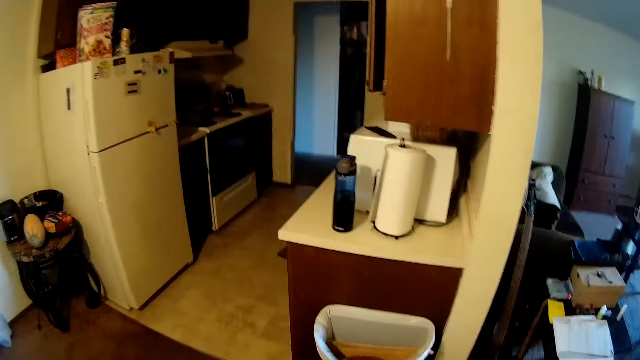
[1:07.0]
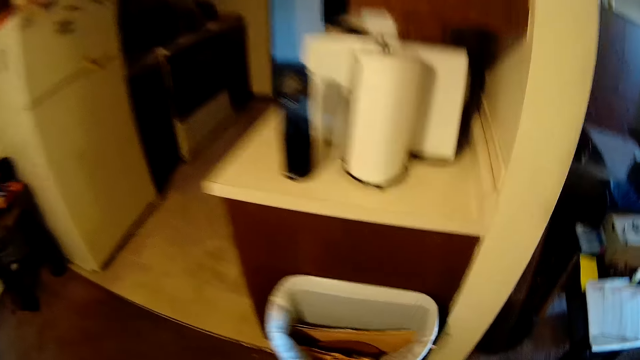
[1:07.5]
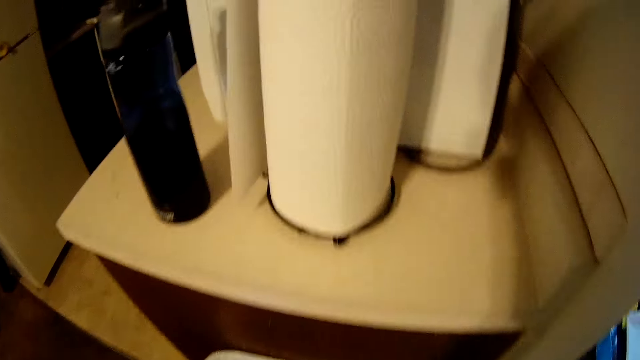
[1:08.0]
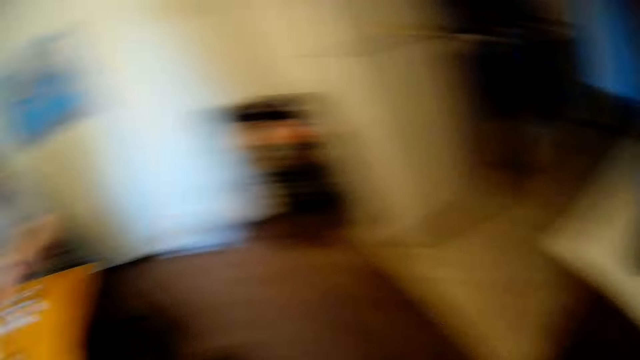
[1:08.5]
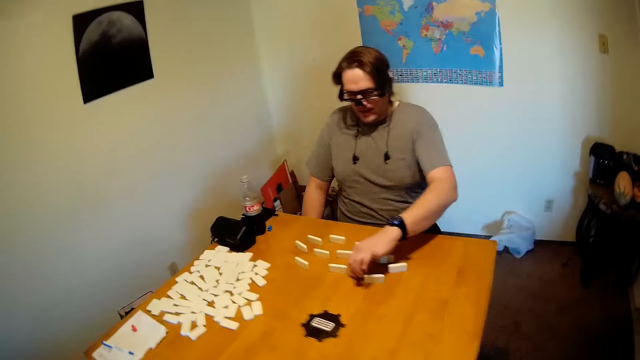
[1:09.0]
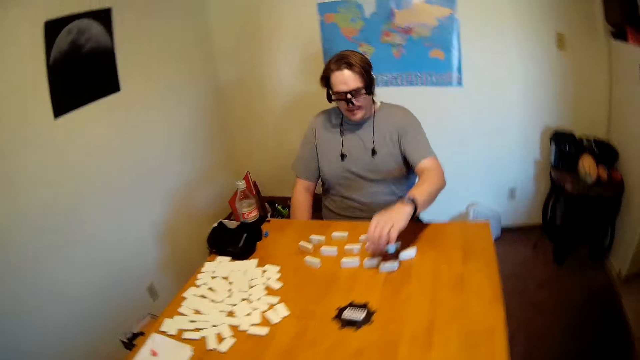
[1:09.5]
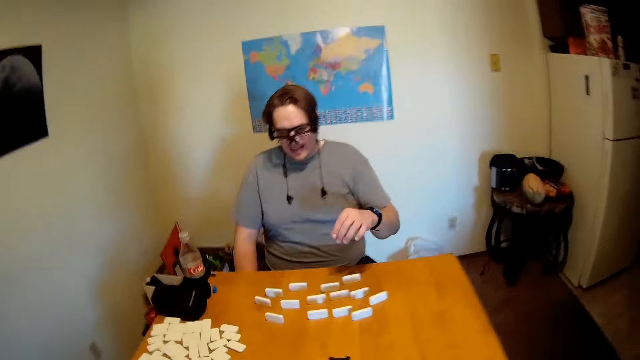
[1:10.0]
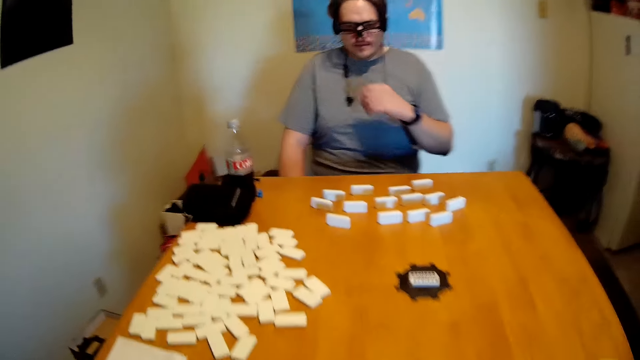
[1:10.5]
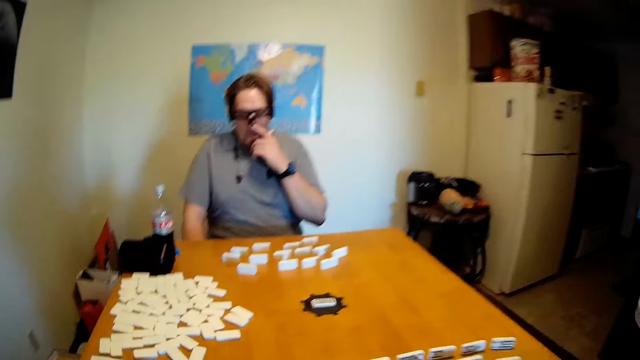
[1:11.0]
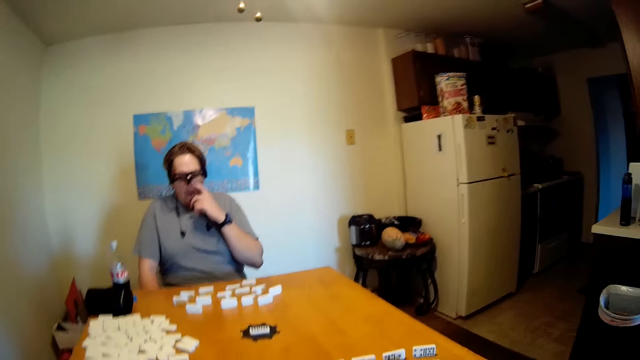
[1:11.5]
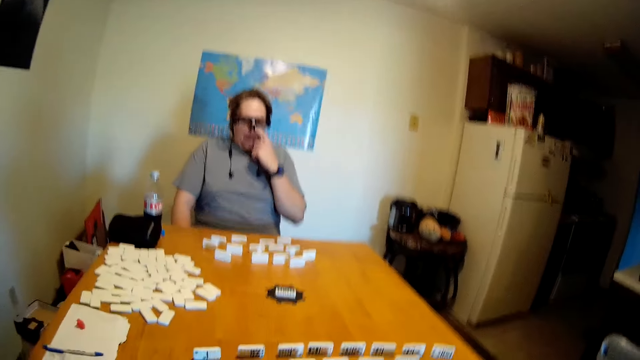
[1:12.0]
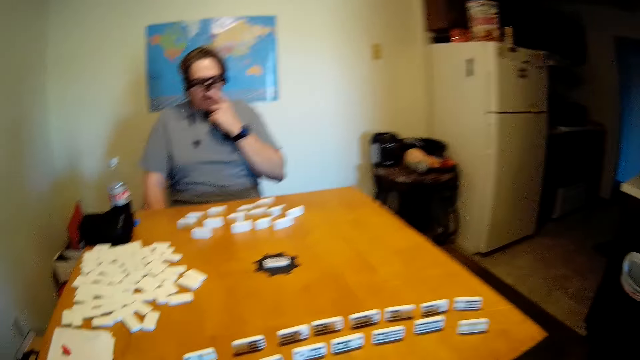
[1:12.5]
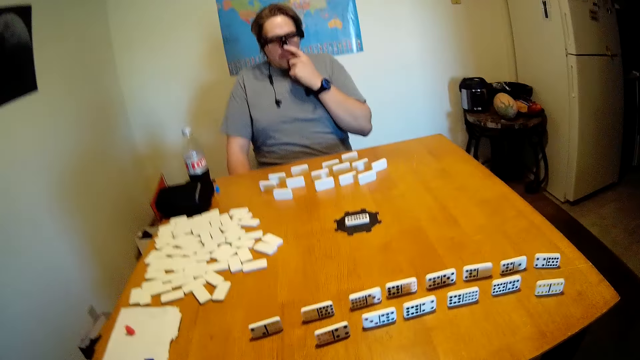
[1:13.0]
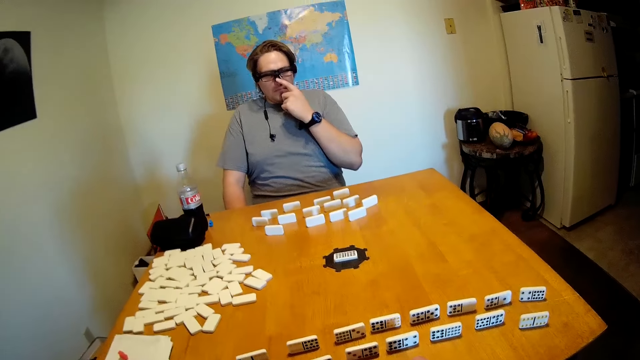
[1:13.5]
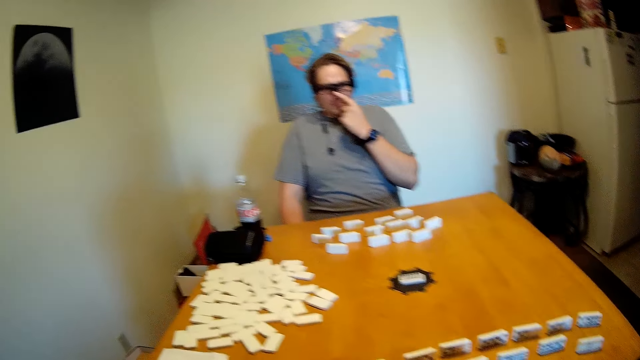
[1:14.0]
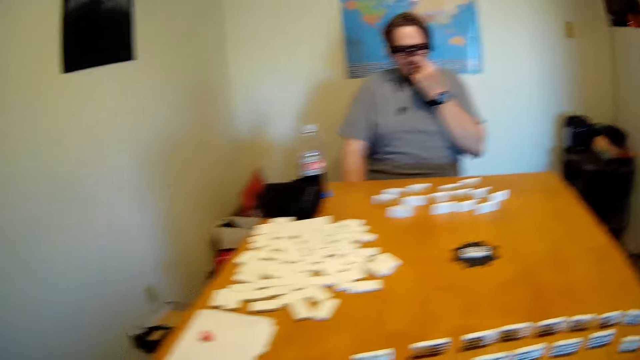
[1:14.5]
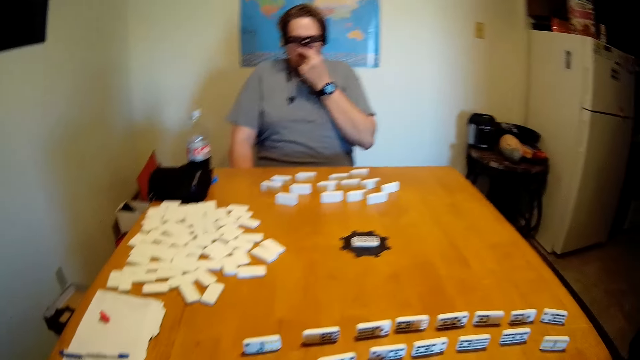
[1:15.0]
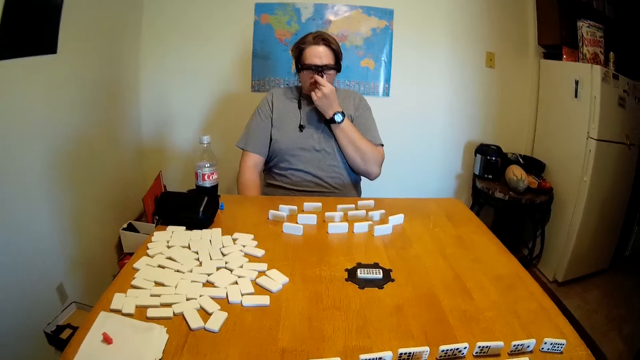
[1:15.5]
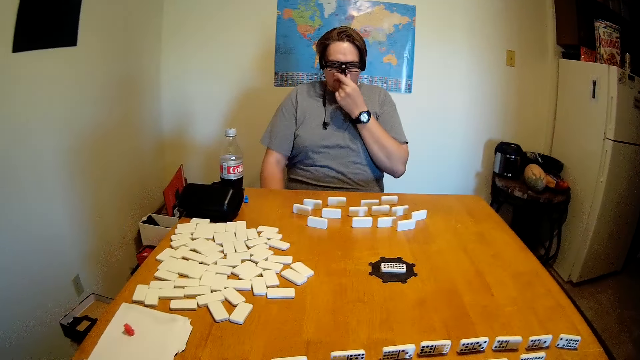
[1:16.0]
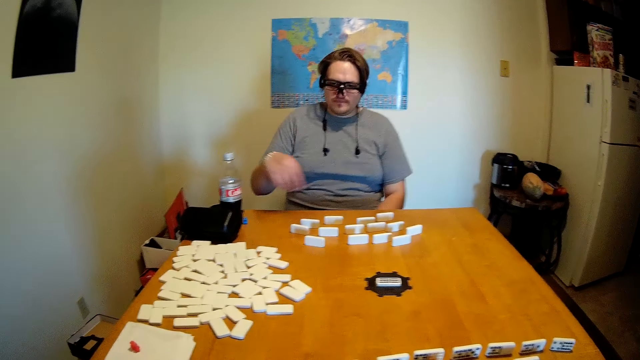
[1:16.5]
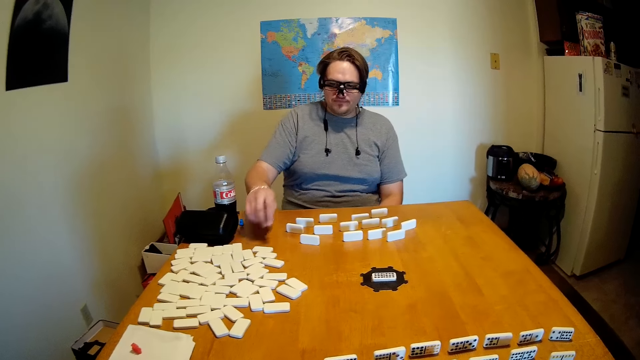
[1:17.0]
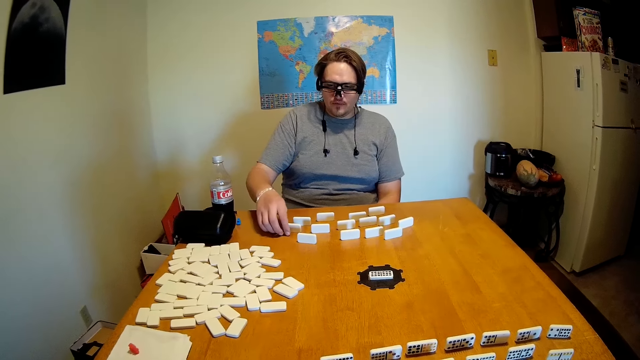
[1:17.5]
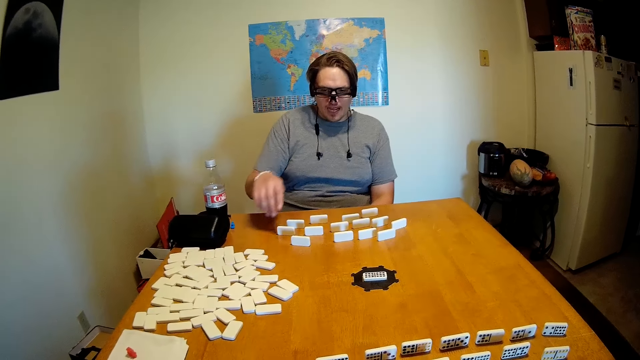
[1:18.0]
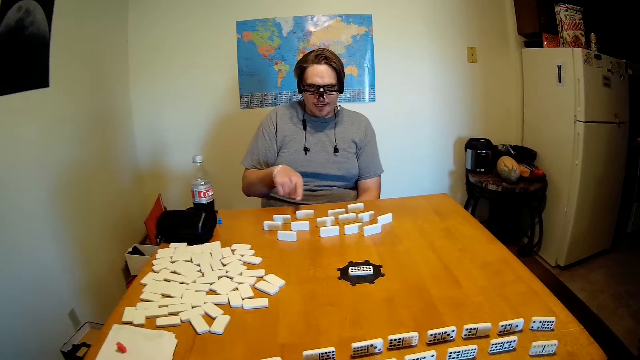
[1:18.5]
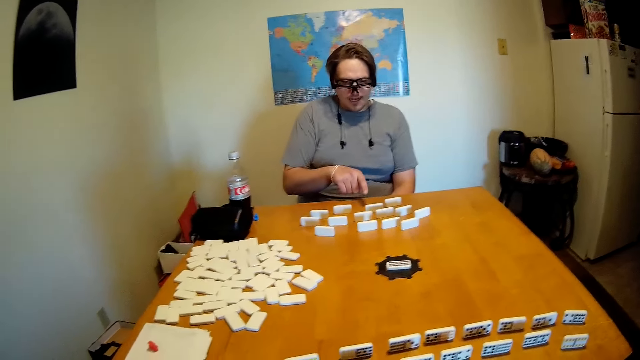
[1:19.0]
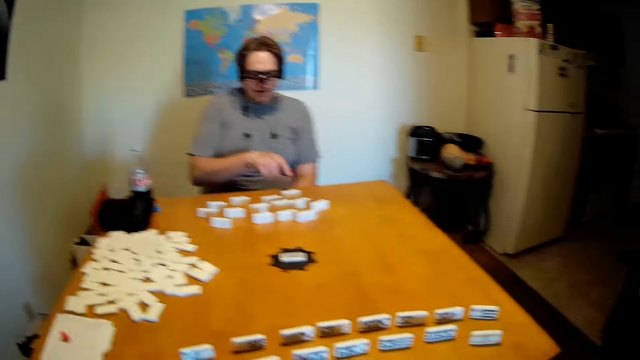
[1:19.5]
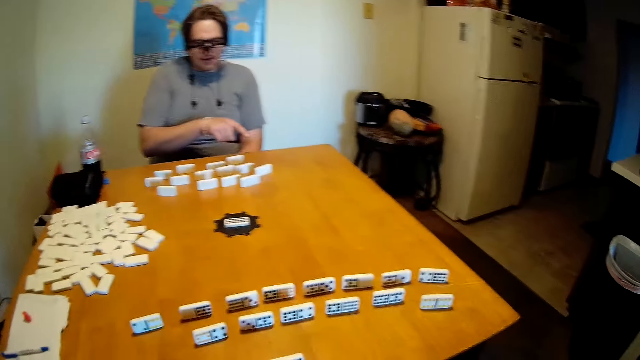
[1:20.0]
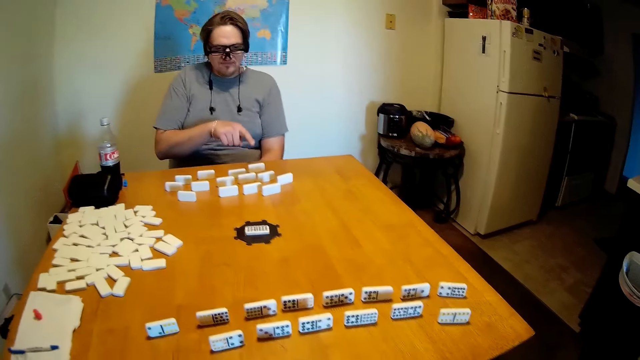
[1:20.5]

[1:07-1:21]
The camera wearer looks inside the dust bin. A man holds the dominoes. The man touches the face. The man points at the dominoes.

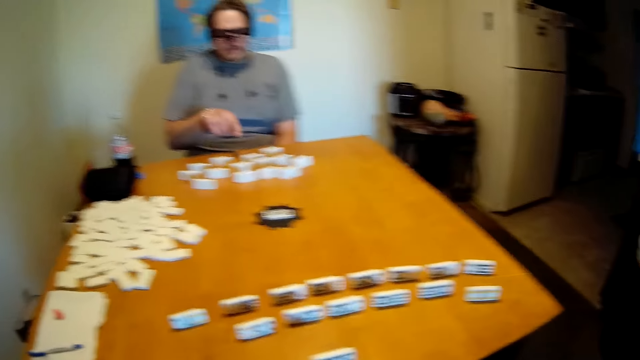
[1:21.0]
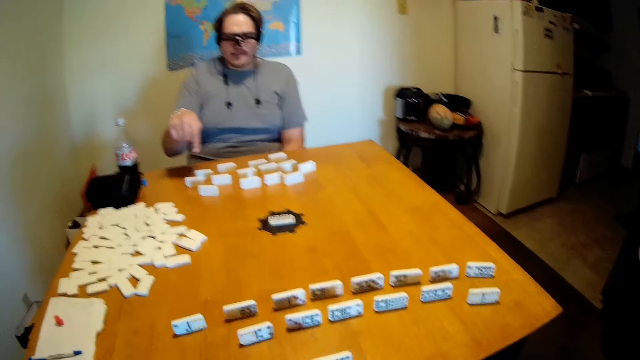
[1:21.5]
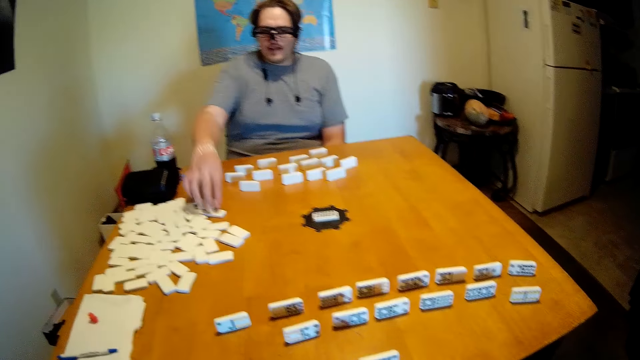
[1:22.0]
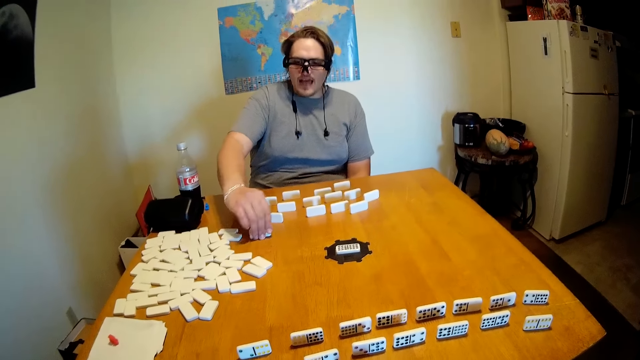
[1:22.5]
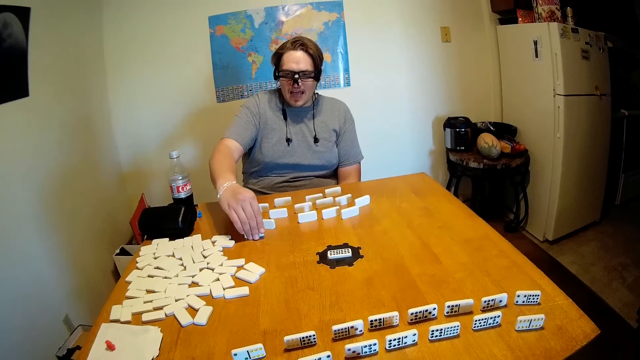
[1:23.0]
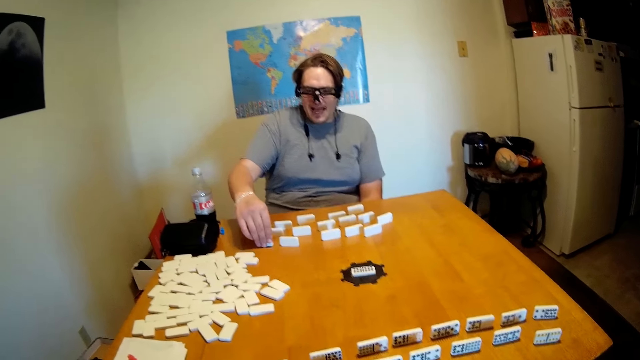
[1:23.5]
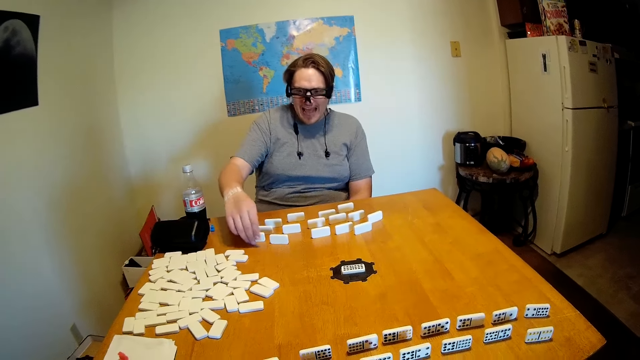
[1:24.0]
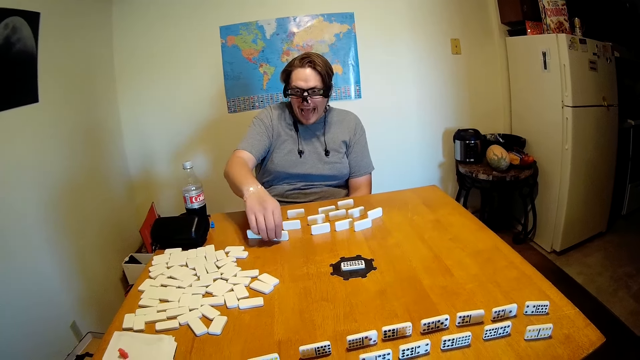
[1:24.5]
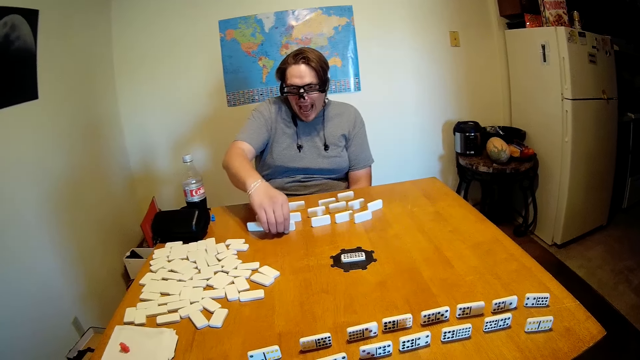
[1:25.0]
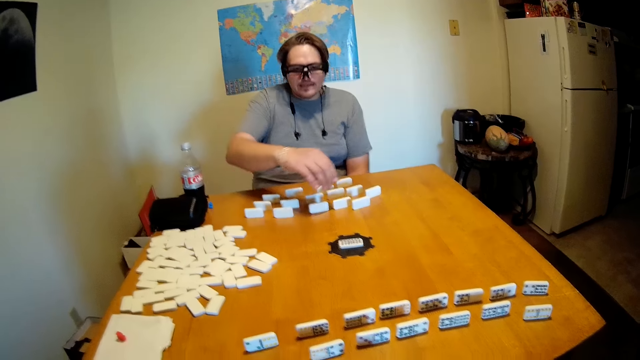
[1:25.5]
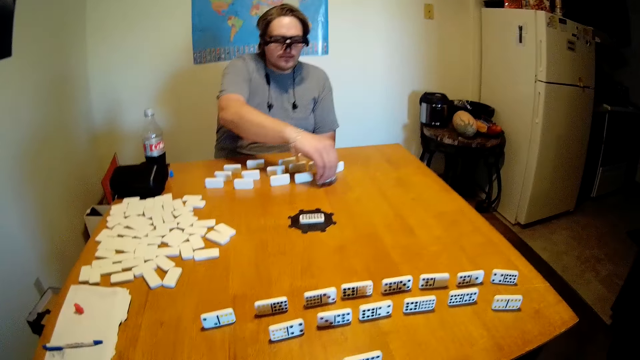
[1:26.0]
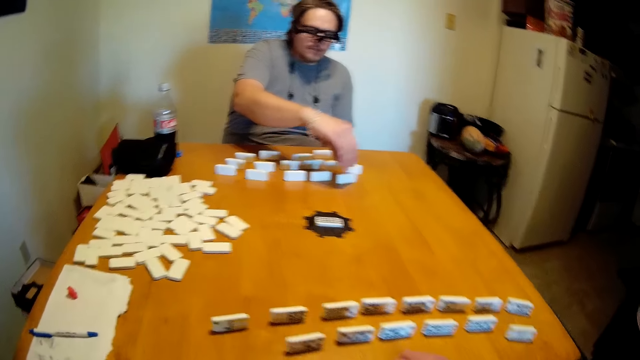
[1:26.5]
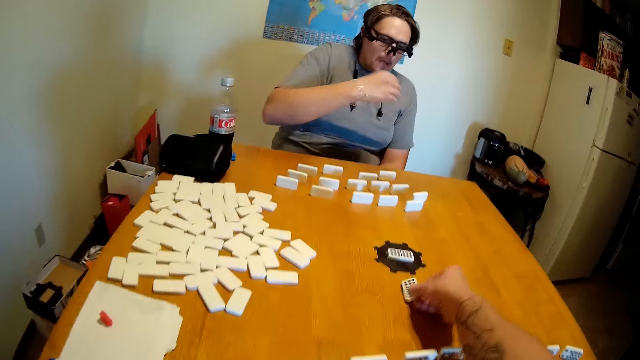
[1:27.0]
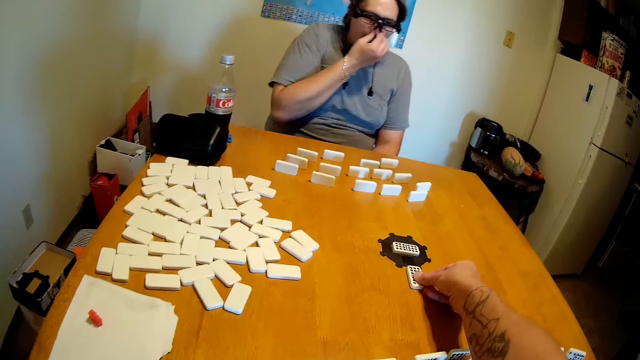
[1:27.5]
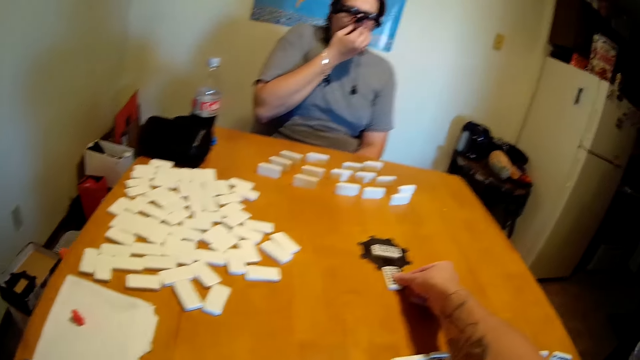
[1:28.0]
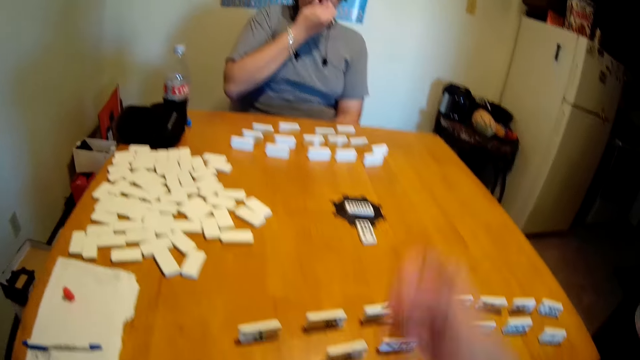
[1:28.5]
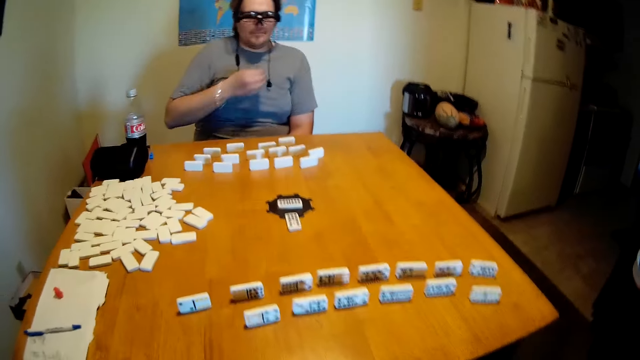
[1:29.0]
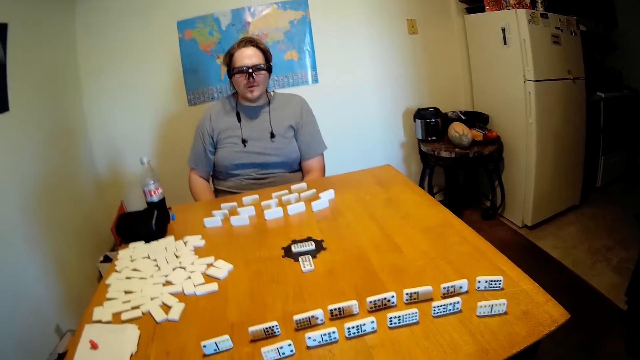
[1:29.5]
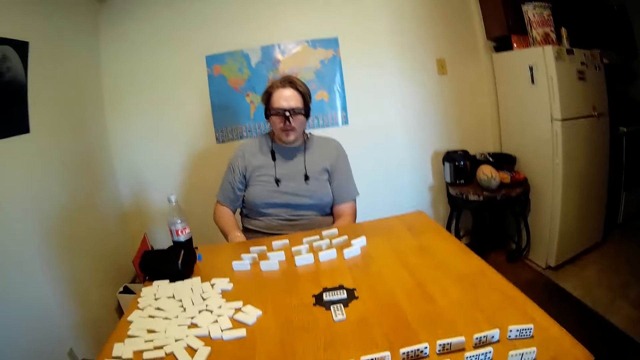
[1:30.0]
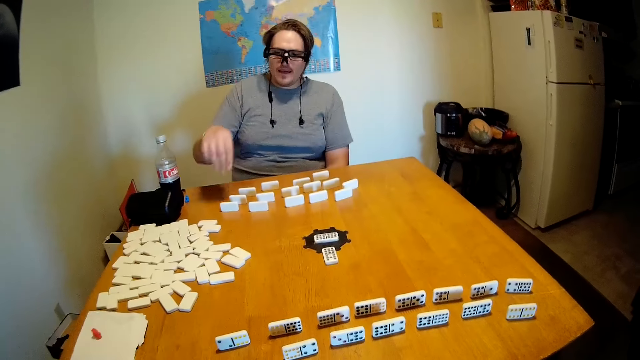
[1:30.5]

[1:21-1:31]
A man moves the dominoes on the table, touches the dominoes and moves the dominoes on the table. The camera wearer puts the dominoes in the middle of the table. They look at the man.
